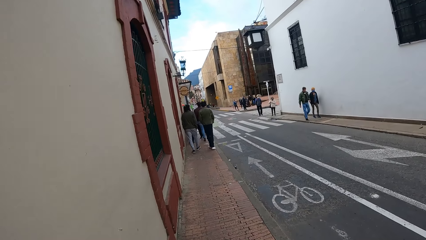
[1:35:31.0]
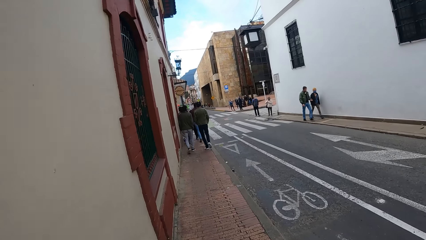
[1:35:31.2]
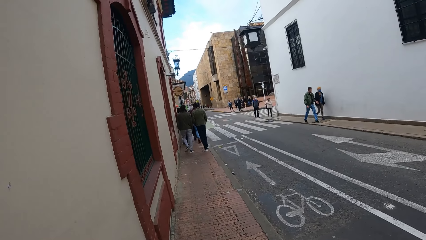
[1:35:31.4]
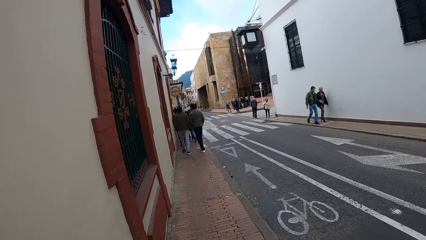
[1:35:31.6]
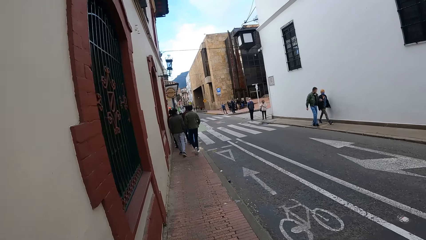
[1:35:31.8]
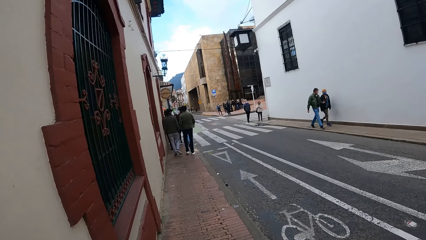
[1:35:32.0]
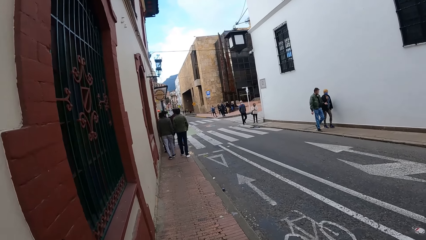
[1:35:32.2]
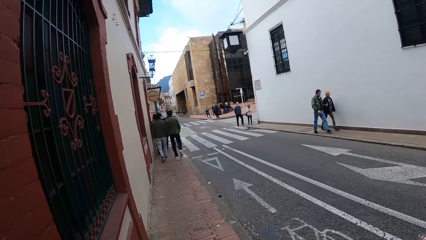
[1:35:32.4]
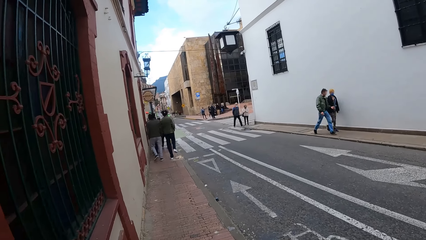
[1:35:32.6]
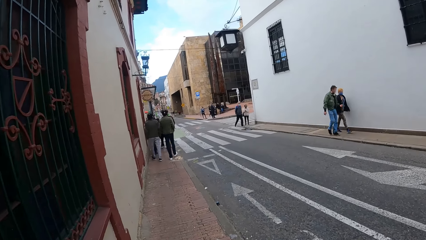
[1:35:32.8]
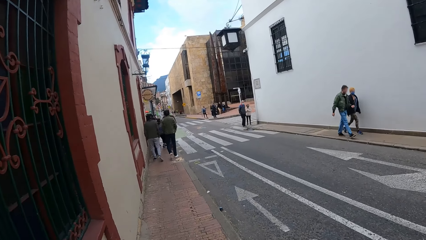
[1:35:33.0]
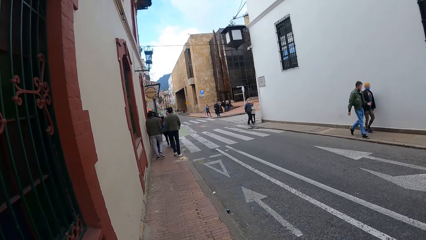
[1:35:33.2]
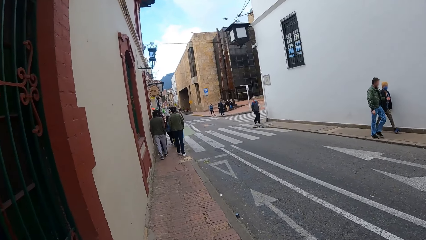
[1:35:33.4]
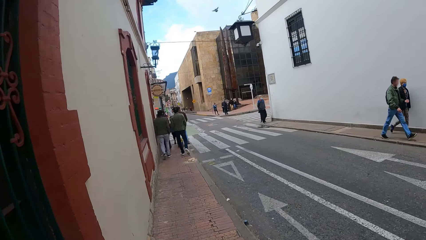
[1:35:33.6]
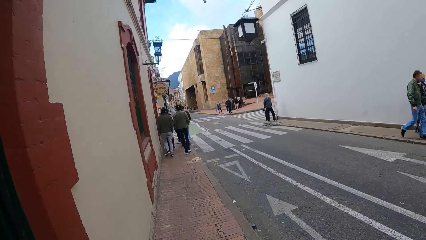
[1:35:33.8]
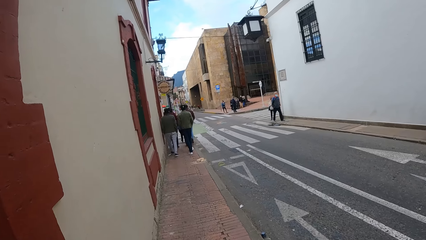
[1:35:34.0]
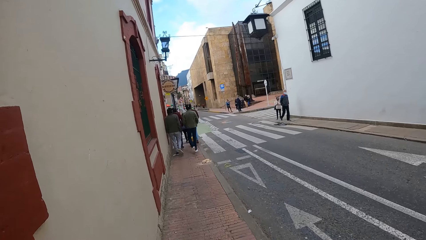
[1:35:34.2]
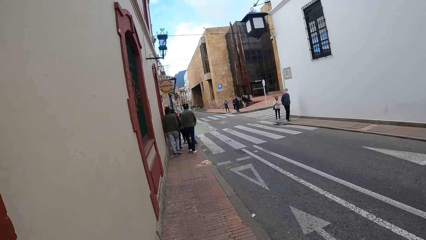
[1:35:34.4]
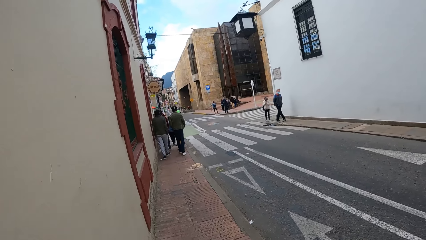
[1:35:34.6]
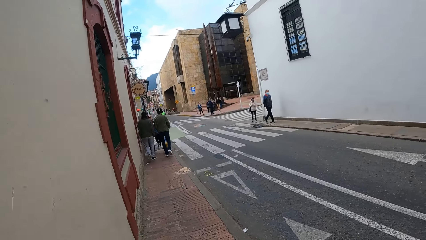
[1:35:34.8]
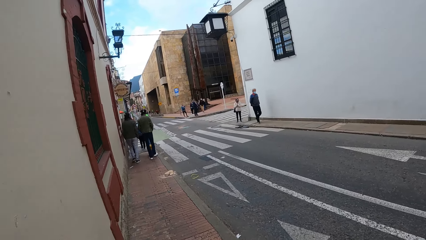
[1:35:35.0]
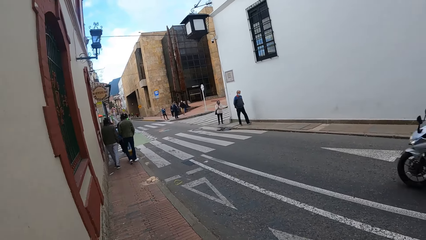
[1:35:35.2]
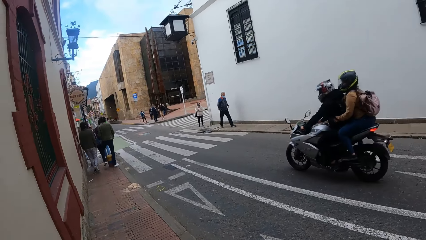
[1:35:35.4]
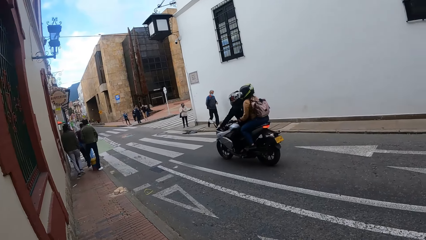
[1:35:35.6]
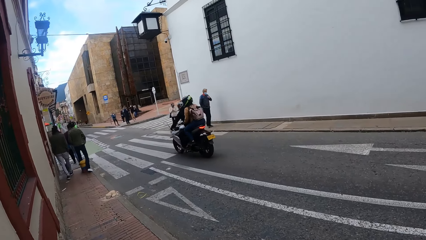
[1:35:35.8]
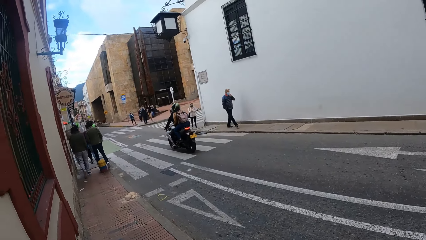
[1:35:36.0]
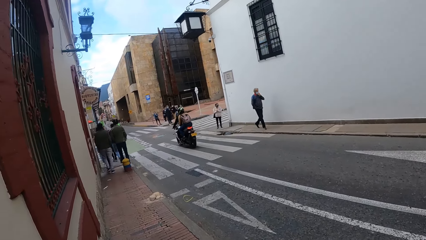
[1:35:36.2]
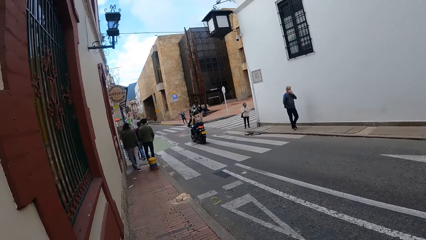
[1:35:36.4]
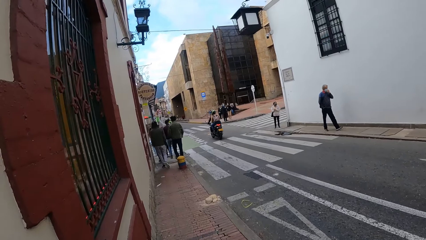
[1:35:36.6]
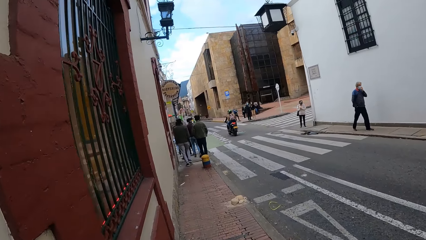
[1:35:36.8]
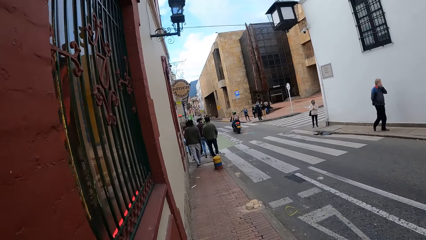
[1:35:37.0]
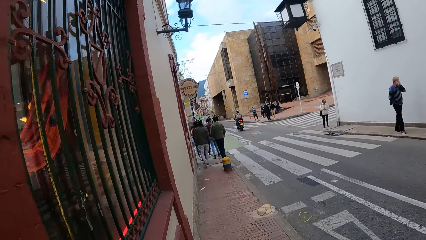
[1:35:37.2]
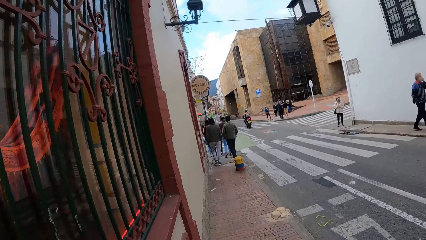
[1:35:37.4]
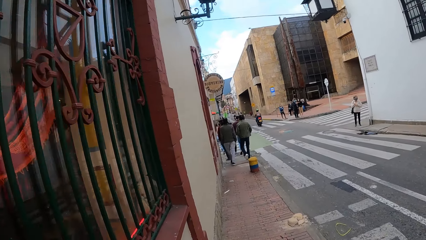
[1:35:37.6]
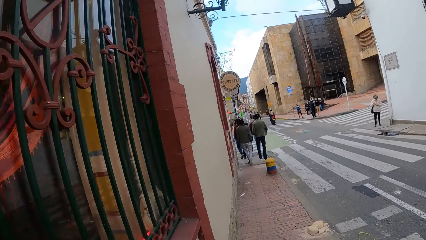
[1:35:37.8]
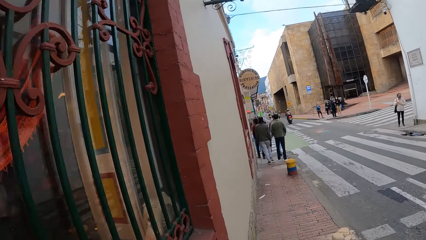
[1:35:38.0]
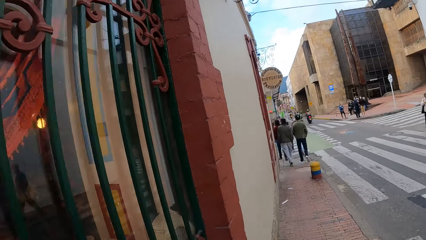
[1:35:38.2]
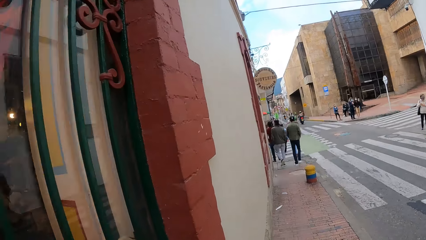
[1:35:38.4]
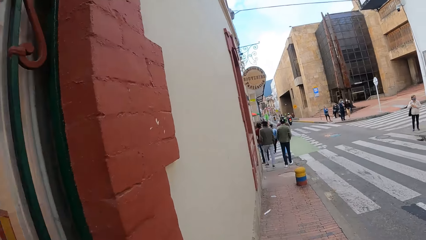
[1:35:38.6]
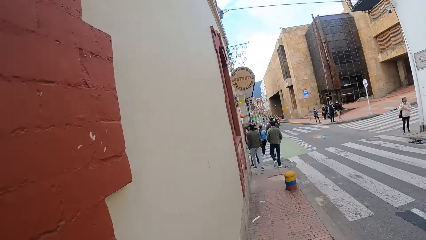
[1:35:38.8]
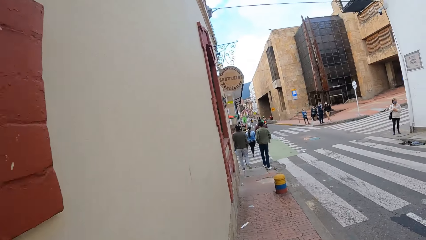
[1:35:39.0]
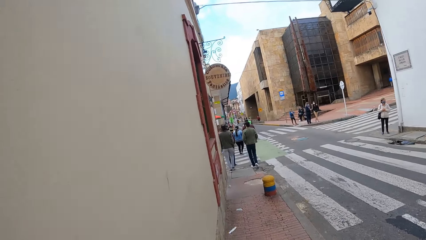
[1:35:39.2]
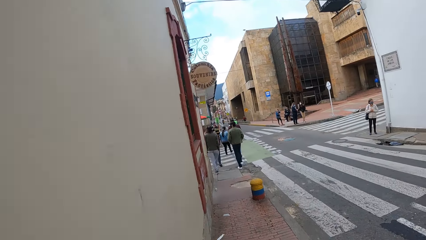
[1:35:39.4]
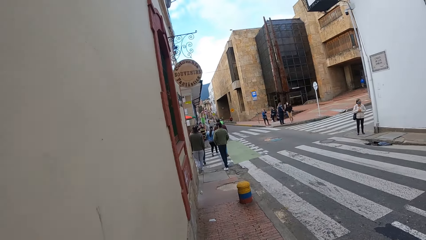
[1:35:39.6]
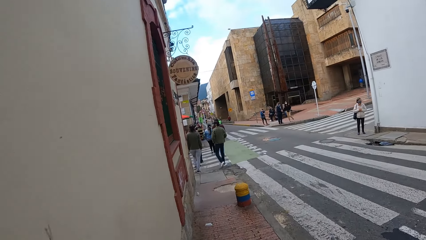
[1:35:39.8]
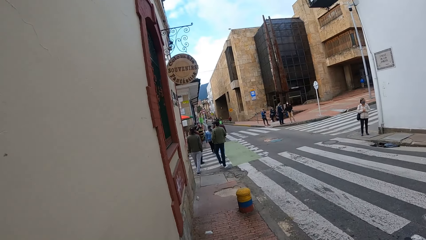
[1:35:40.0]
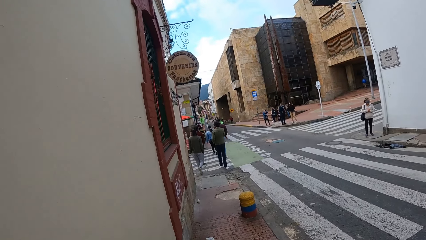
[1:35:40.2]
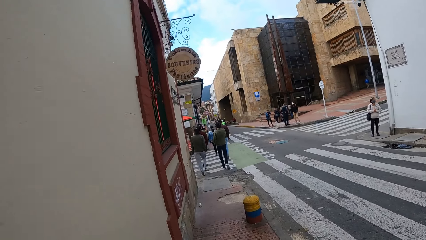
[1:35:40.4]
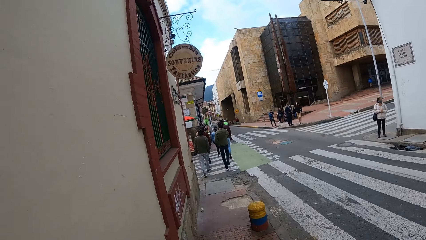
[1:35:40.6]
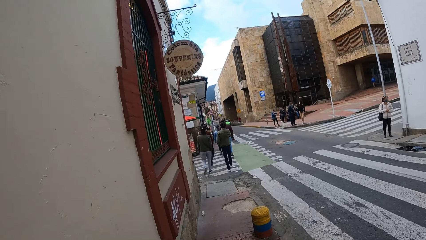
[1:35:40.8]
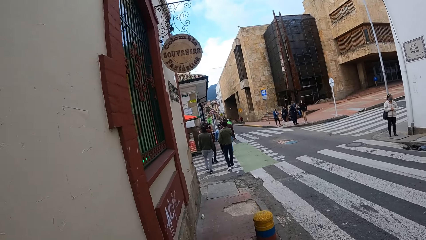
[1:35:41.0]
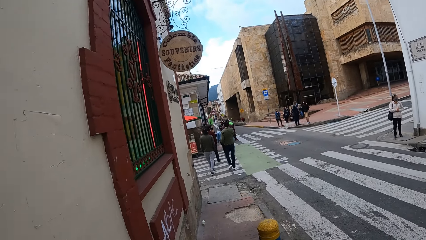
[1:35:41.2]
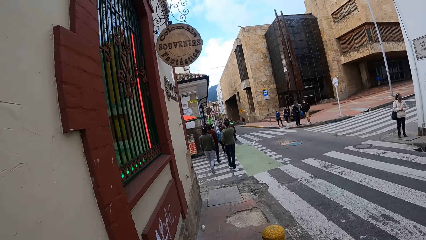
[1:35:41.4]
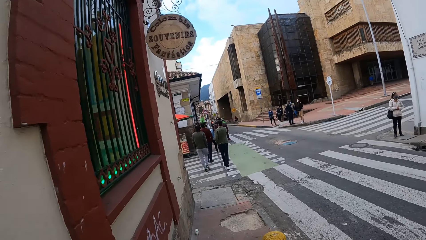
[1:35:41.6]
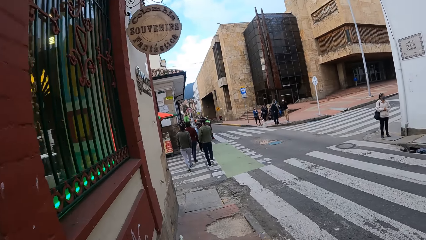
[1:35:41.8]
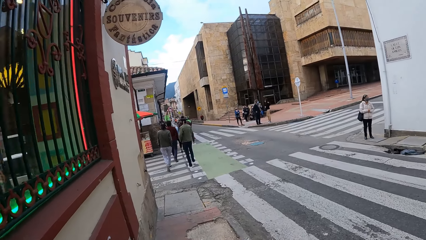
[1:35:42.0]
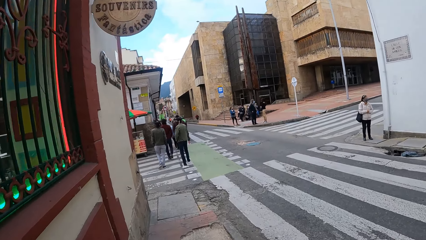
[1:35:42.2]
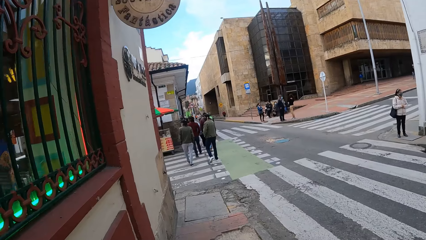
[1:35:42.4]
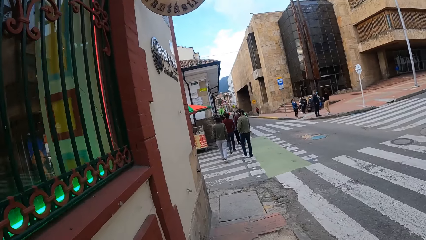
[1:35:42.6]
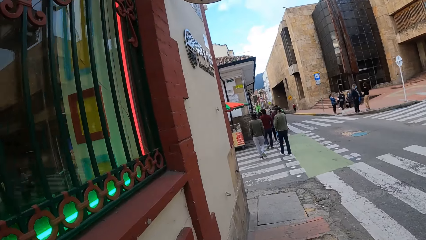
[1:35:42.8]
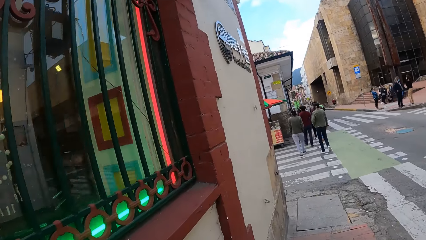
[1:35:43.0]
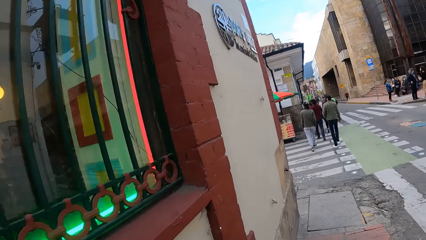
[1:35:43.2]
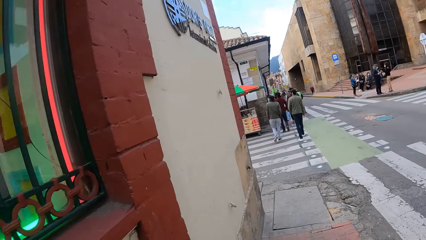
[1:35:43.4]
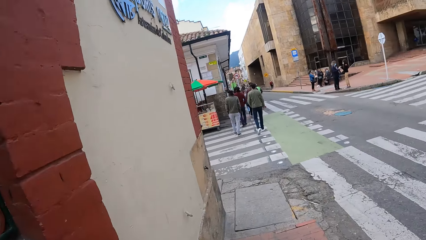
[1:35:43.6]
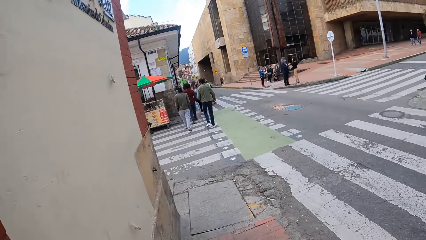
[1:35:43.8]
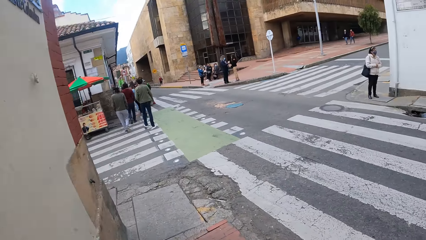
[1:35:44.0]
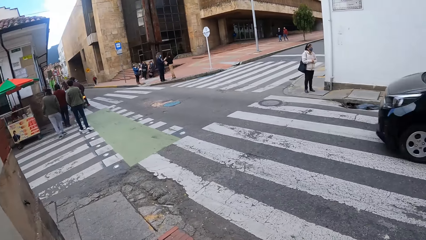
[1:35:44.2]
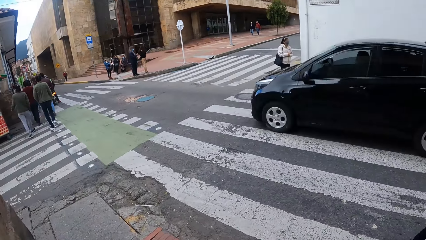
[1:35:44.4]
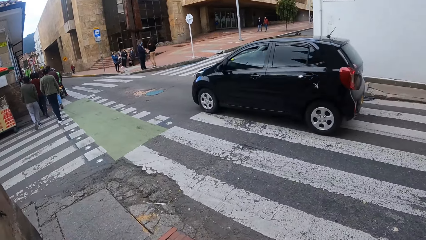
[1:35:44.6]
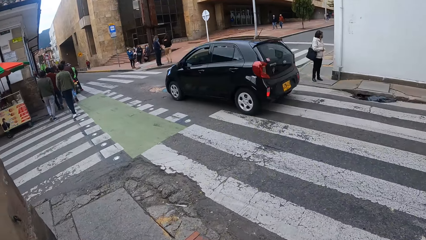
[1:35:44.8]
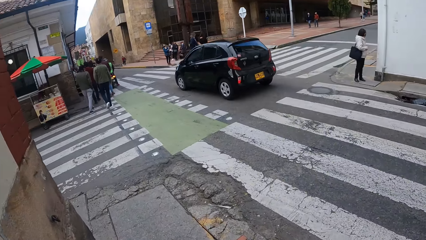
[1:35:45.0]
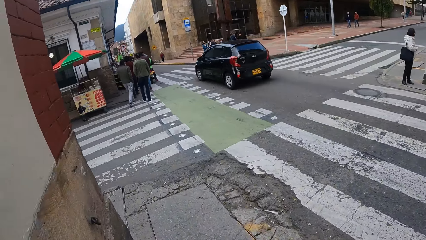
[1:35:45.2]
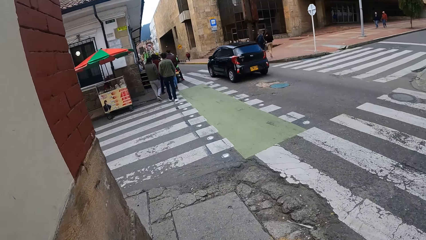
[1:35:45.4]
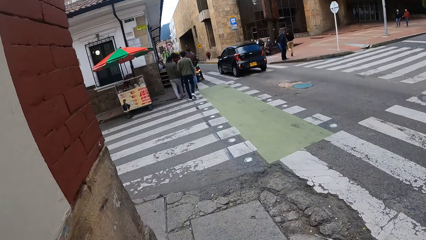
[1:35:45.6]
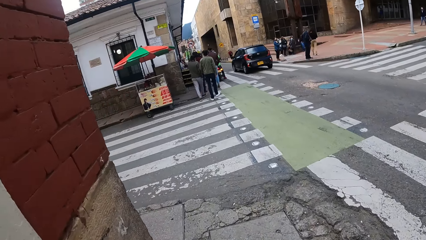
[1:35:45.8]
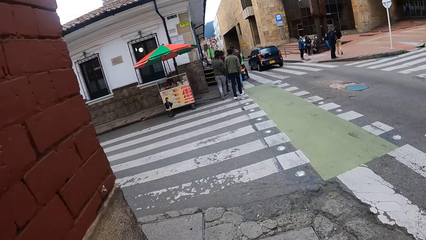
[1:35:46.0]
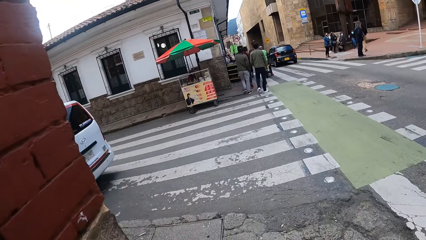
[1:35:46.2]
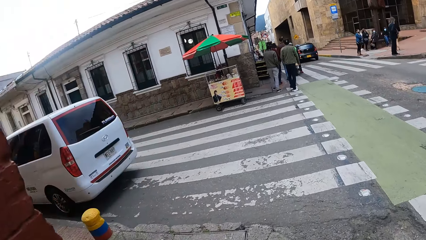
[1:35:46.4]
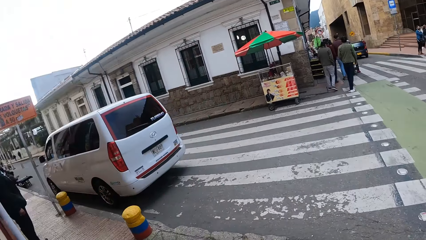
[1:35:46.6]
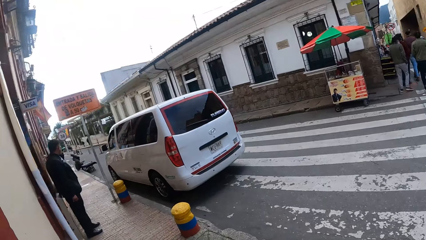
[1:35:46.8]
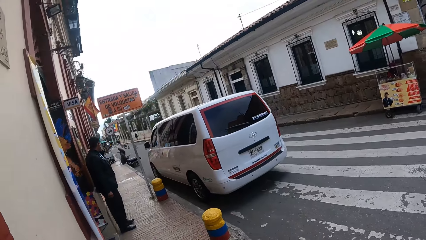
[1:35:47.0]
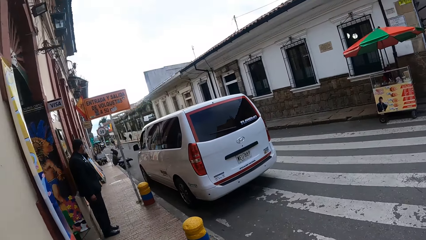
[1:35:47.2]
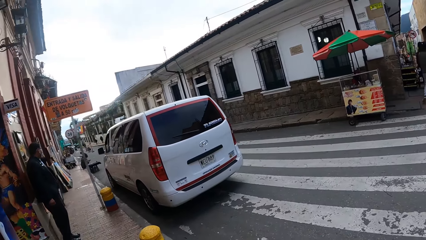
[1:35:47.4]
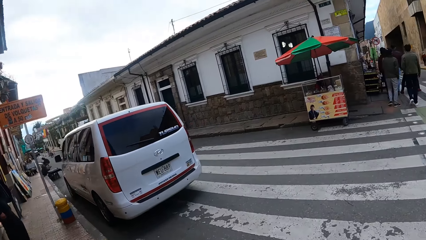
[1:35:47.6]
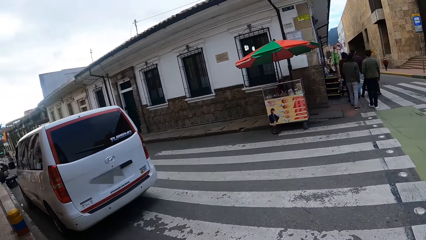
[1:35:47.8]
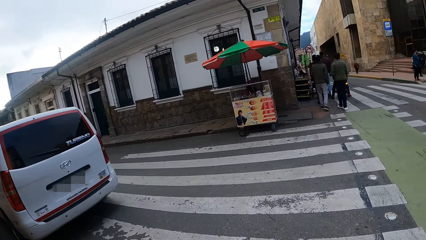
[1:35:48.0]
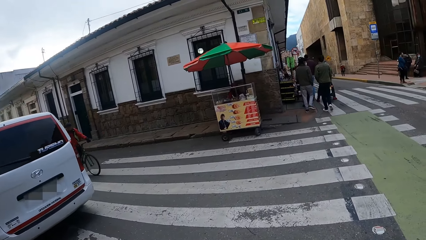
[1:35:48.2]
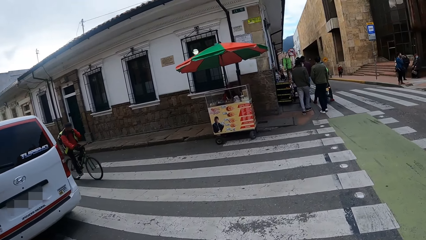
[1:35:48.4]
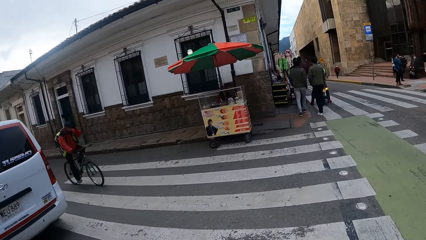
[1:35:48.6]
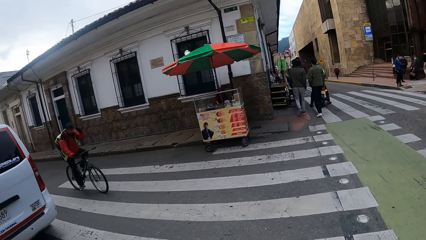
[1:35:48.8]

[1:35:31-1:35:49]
A group of people crosses the road. The camera wearer looks through a metal grill and walks towards a zebra crossing. A black car drives past the camera wearer. The camera wearer looks at the car. They look at a pavement on the left.
